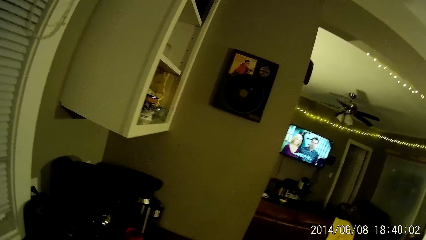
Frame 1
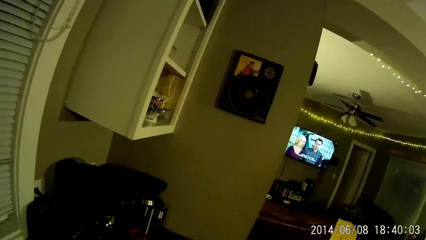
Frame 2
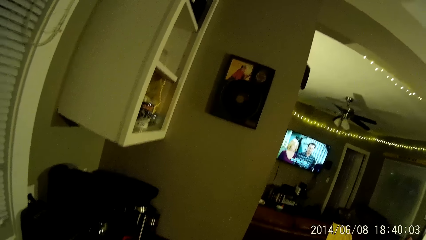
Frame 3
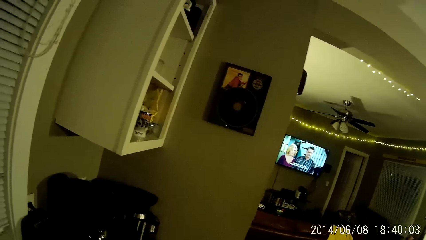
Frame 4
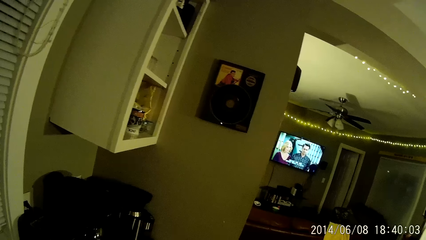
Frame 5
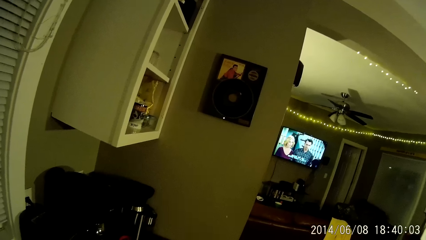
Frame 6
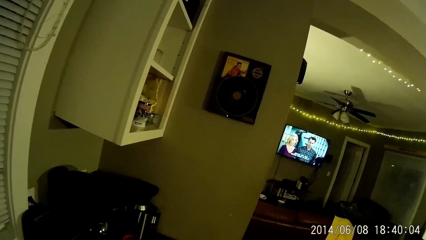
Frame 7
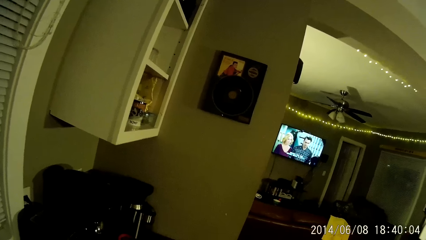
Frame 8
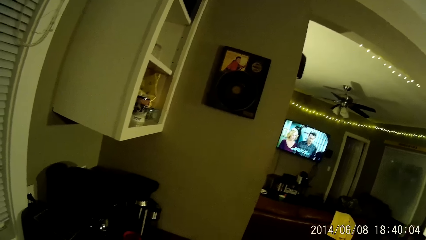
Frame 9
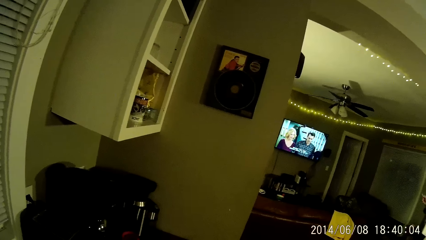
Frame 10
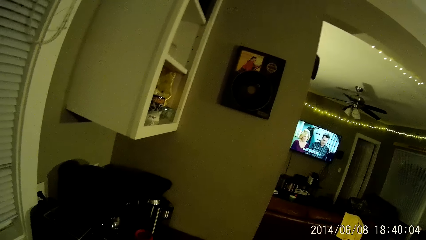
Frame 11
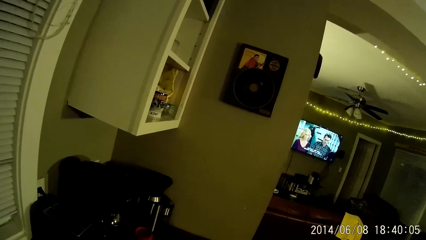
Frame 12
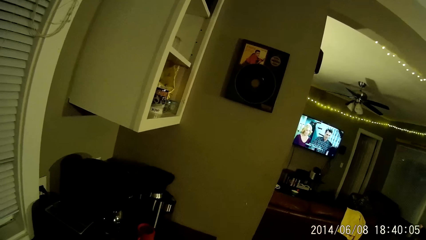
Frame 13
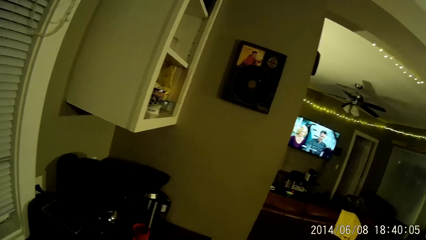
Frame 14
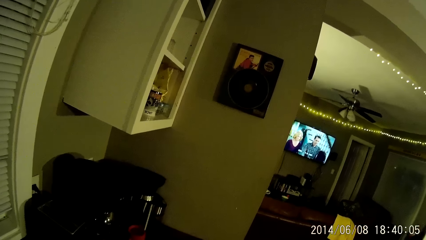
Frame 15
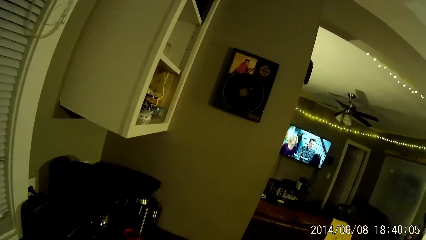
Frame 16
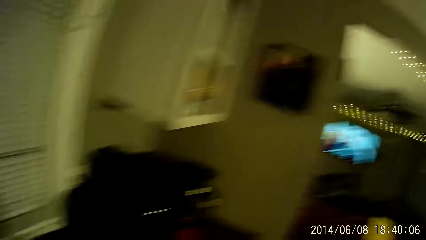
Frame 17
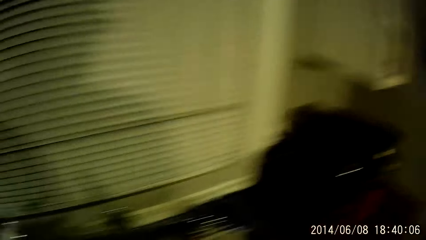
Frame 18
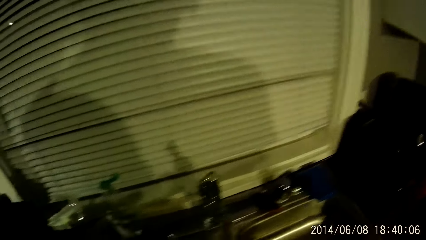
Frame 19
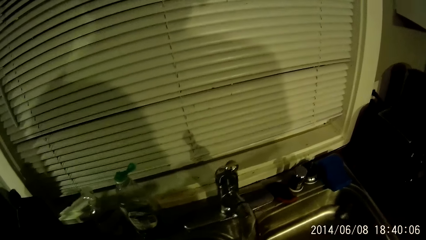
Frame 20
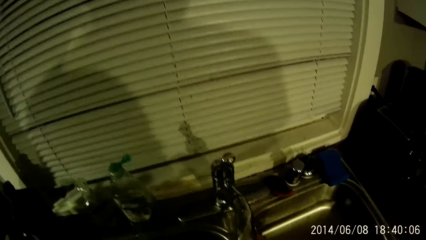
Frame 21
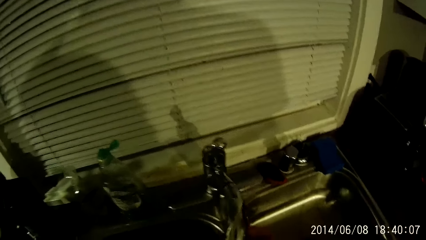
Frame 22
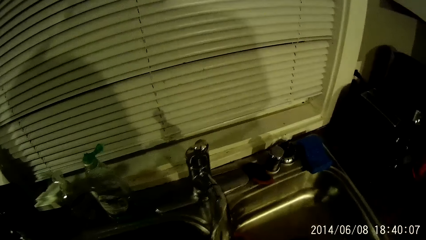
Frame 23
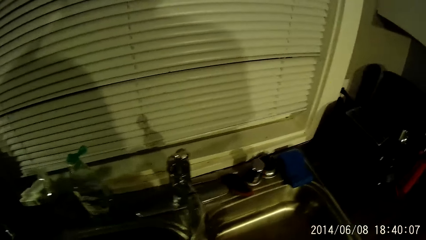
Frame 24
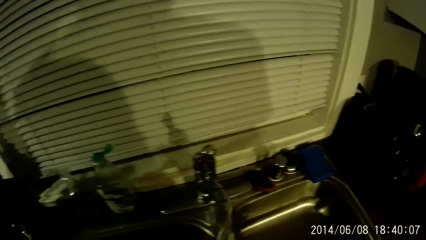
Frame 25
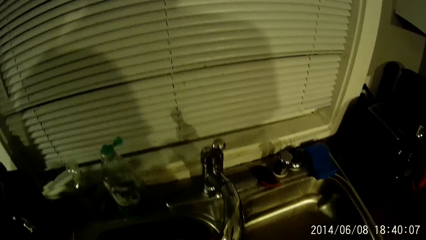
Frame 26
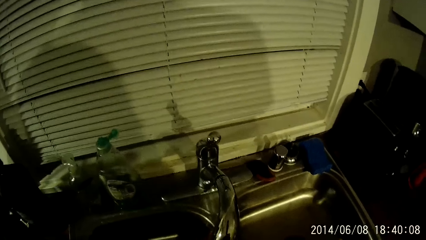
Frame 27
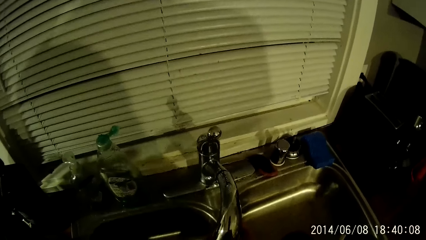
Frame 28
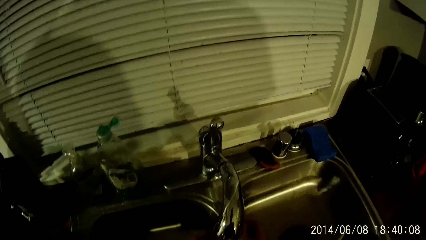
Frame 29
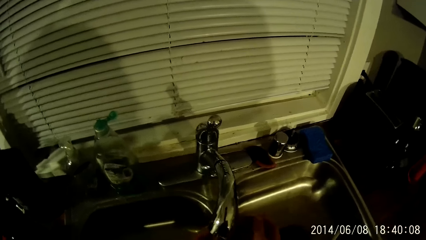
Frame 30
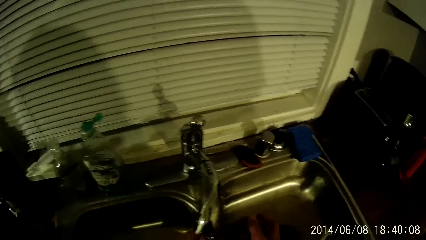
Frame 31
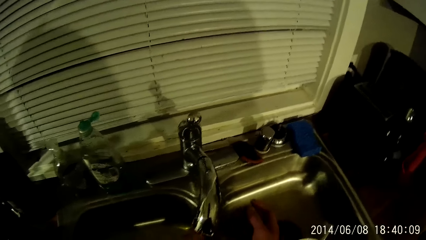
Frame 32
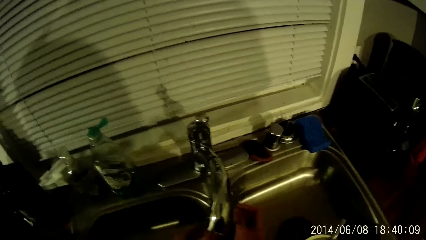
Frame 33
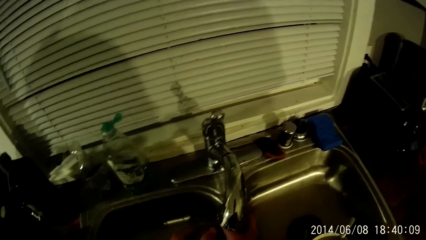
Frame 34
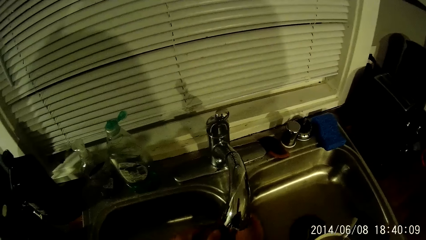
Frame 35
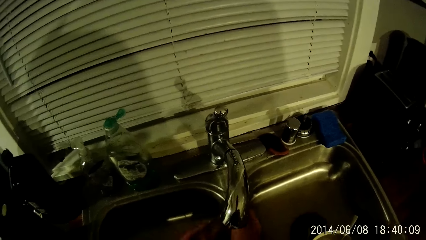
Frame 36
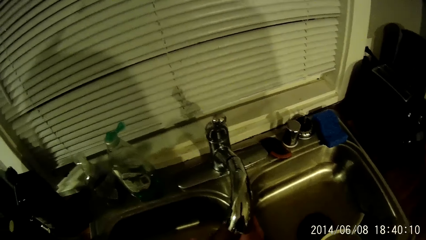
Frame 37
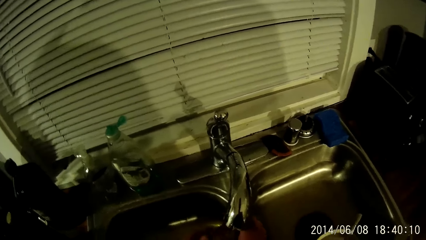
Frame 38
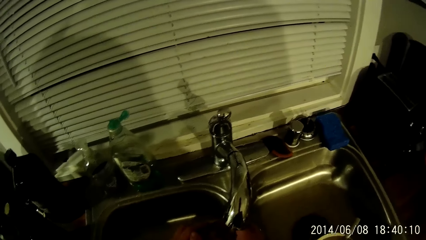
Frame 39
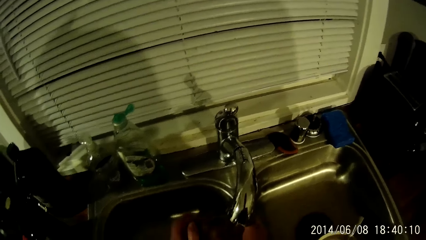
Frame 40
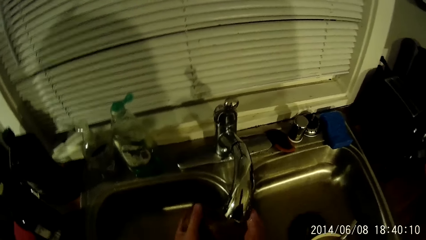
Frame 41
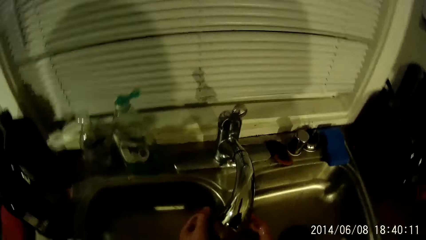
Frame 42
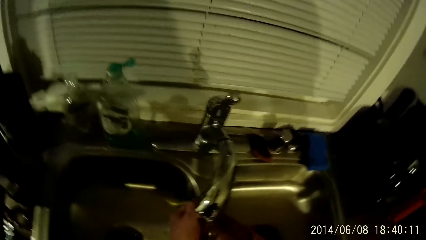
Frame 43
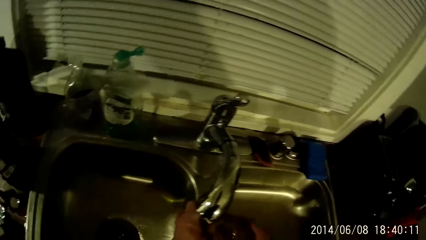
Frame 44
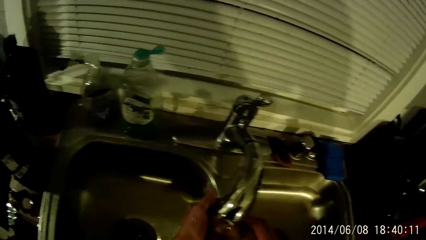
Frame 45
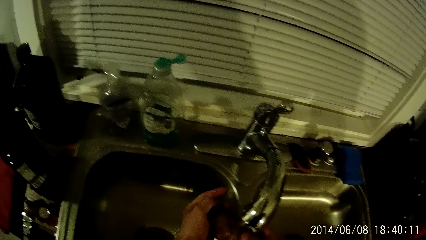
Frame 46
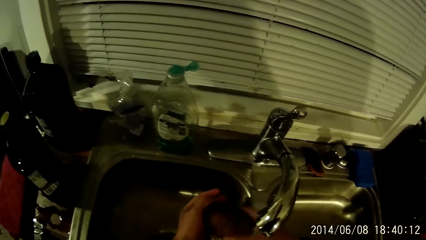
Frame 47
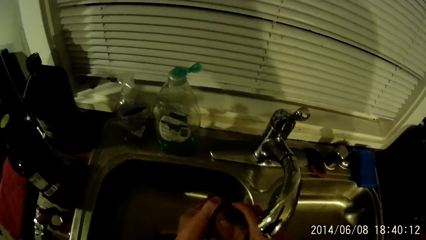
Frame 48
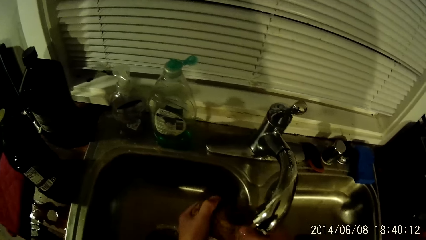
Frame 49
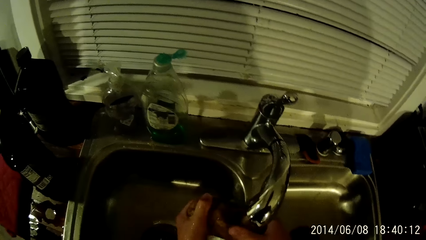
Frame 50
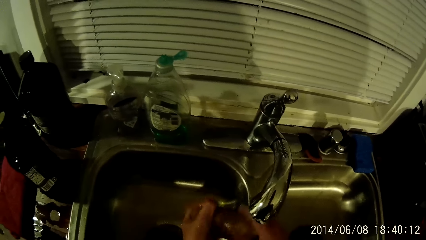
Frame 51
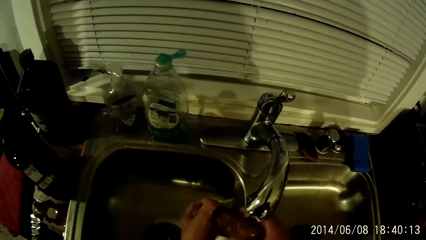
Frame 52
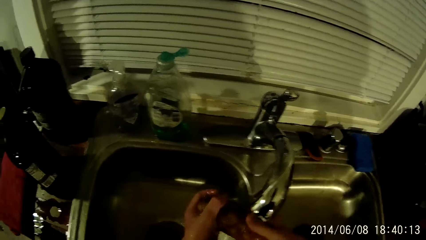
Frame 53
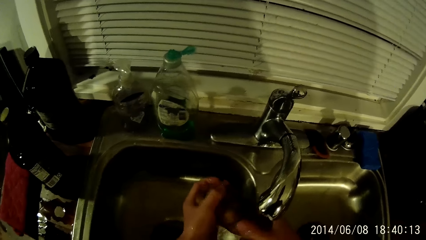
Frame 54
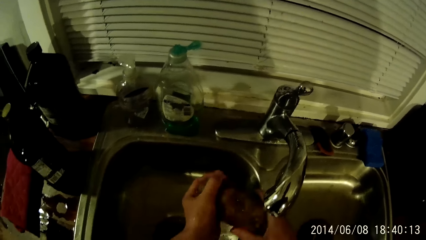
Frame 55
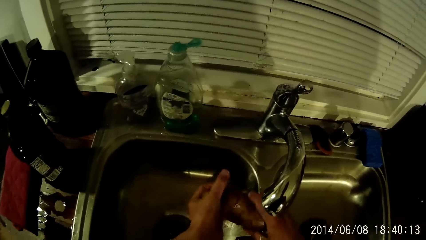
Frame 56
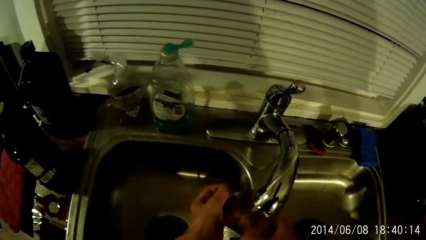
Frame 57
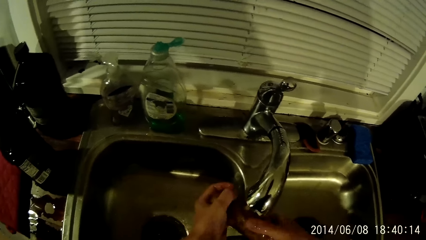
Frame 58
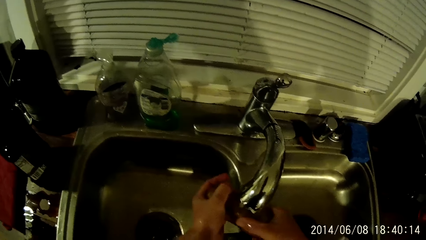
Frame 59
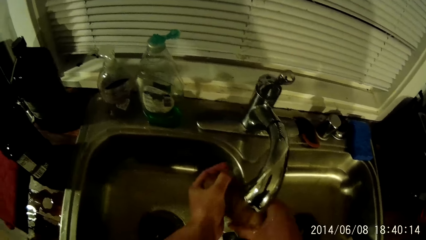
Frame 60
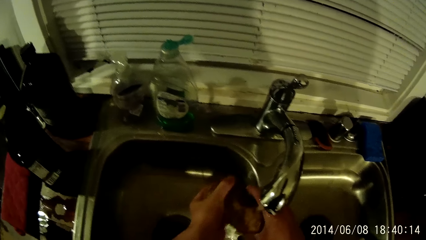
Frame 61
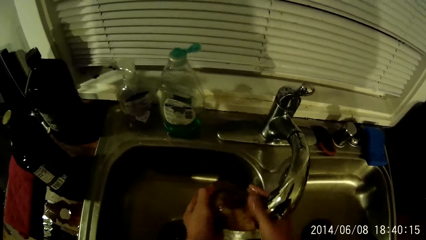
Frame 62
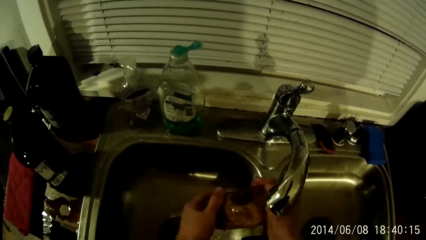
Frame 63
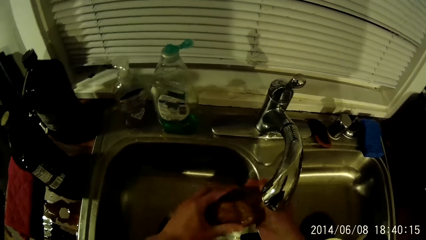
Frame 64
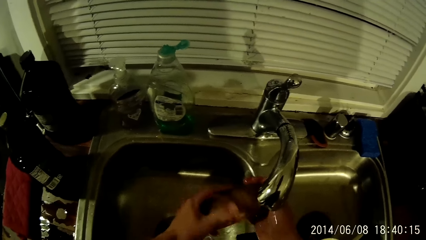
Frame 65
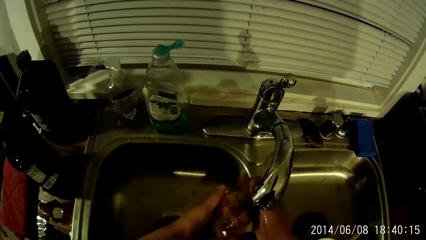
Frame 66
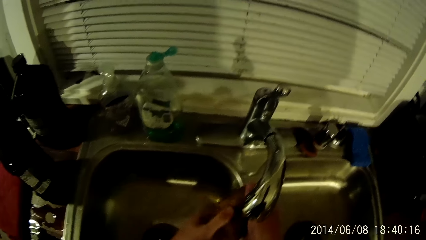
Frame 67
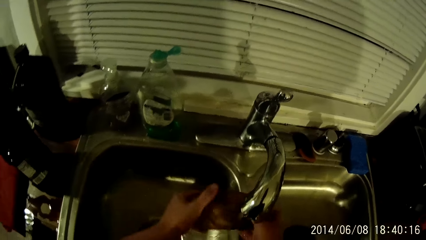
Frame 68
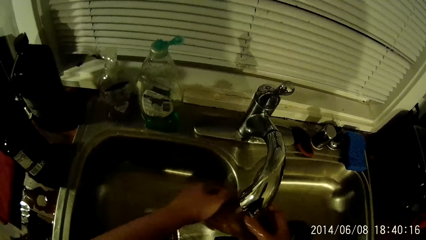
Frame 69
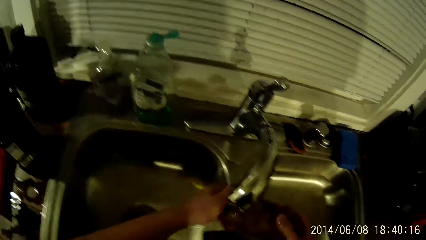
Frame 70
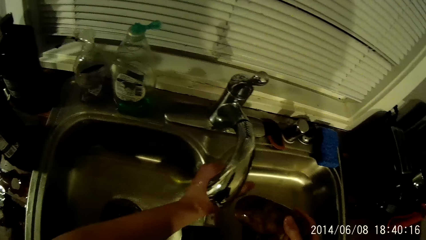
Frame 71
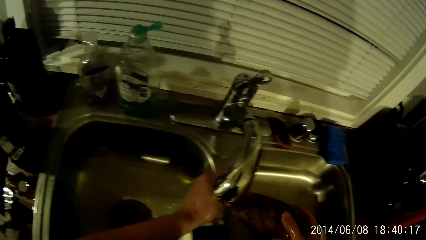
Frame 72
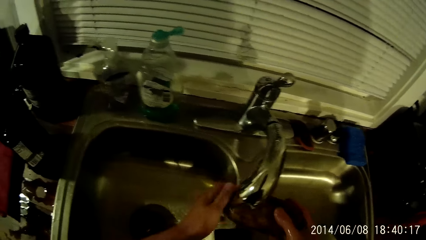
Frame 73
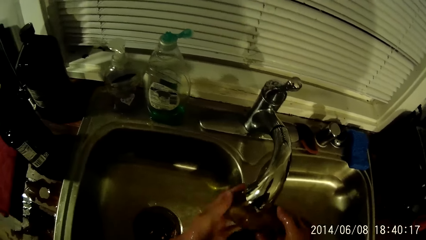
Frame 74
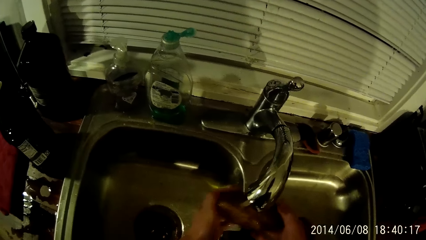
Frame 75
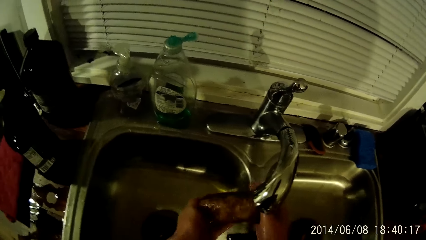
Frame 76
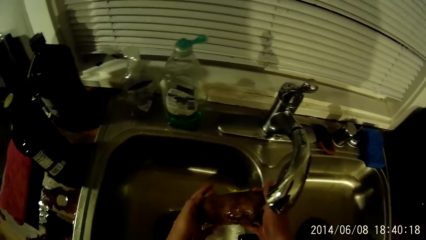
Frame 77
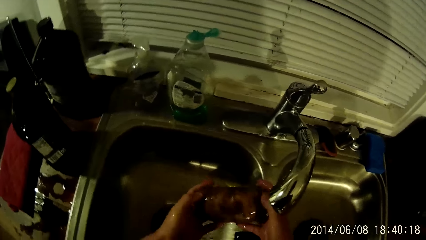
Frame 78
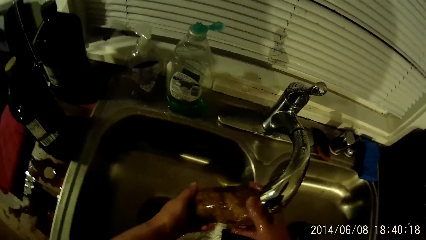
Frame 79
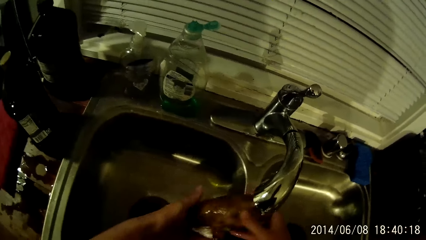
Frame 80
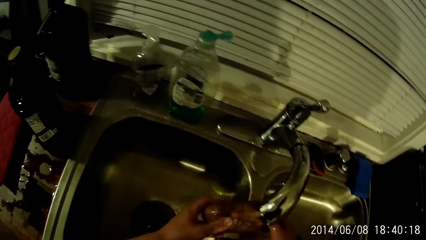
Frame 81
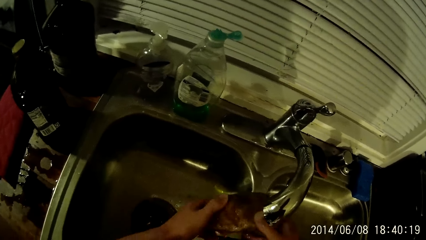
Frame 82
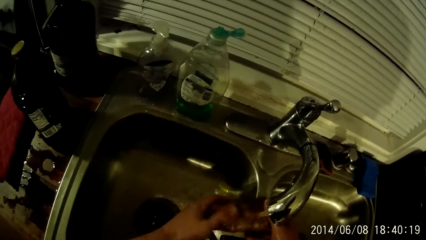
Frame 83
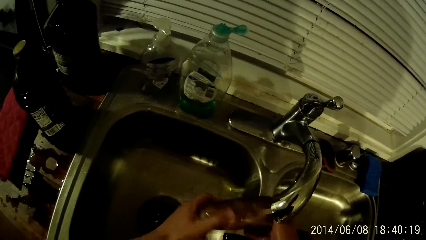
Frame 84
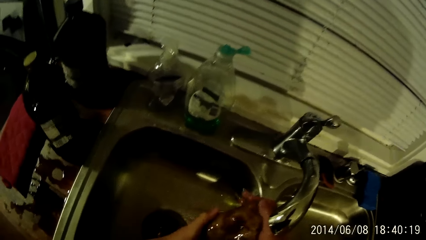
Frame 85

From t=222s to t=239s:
The camera wearer washes the tuber of potato with both hands.
